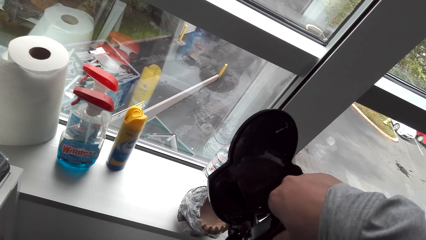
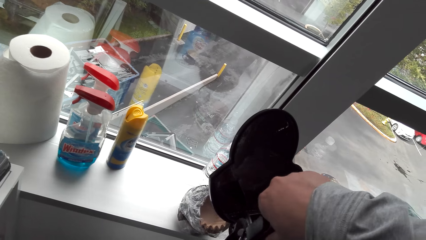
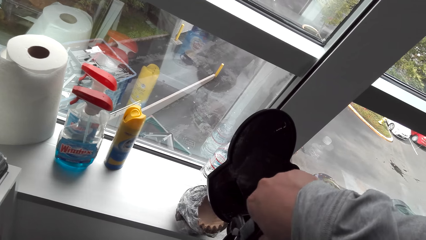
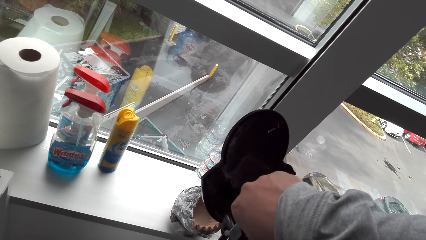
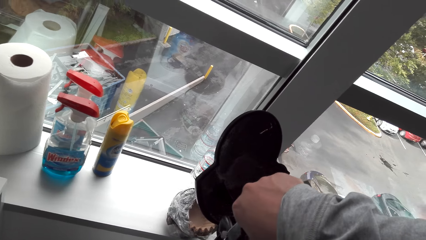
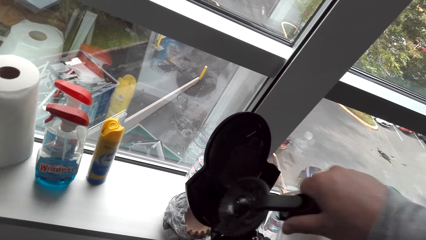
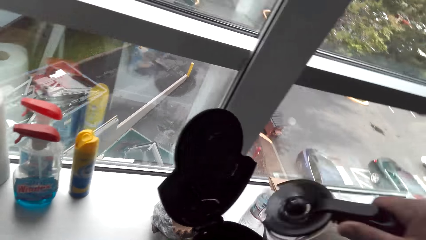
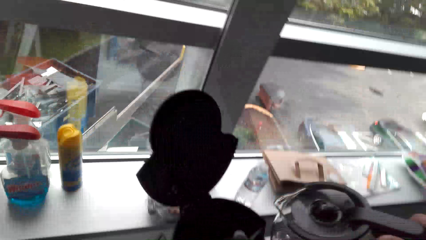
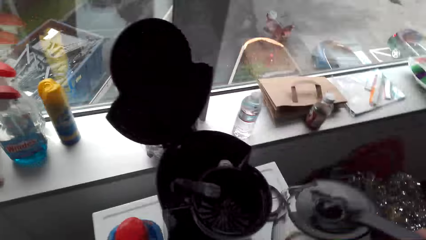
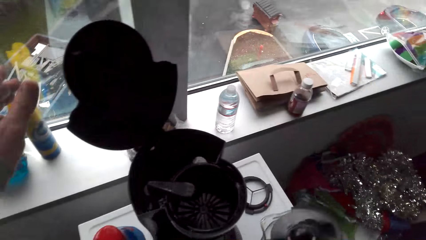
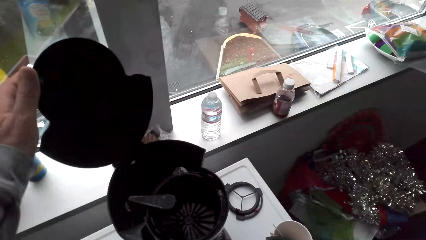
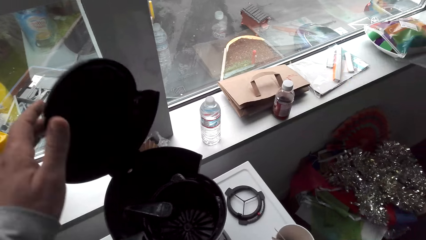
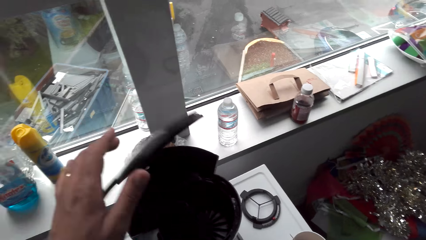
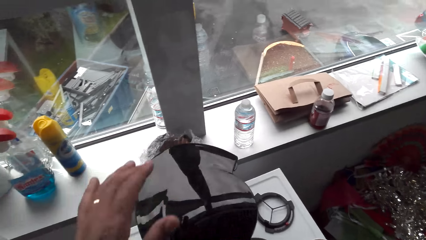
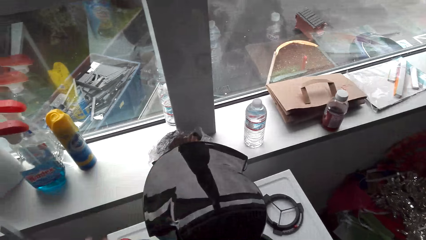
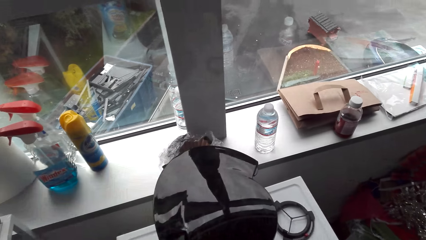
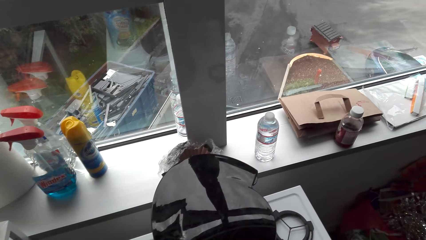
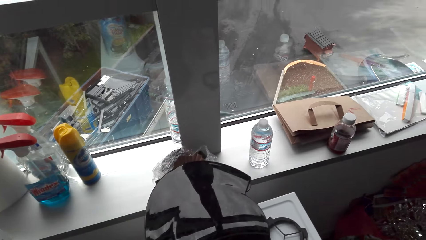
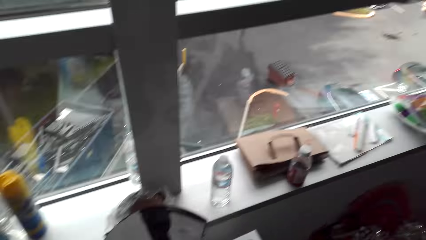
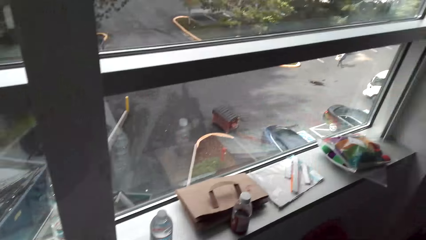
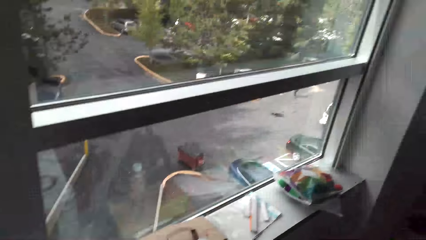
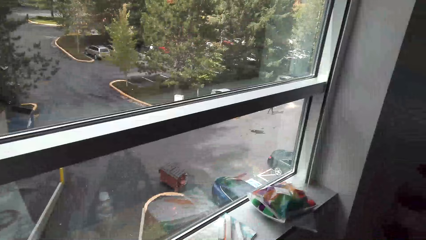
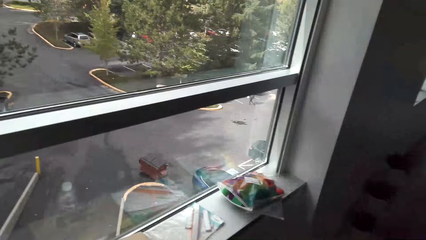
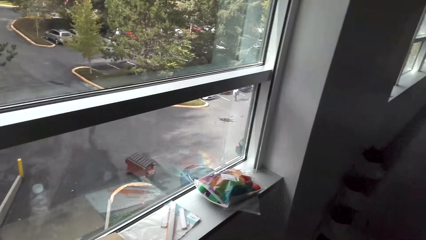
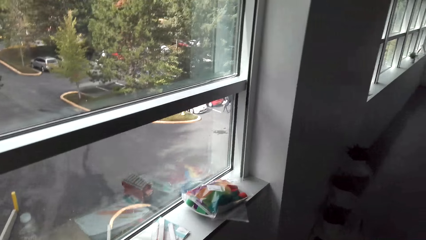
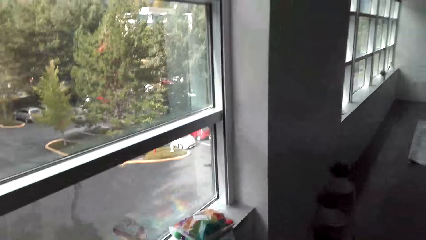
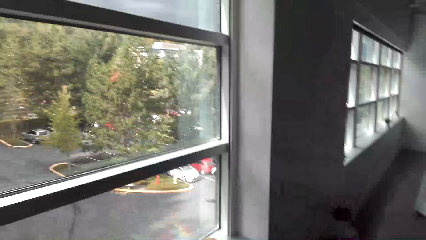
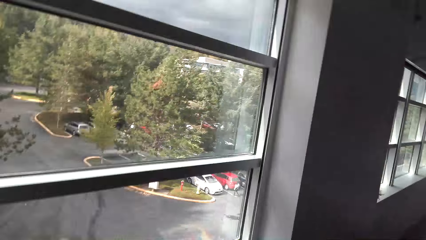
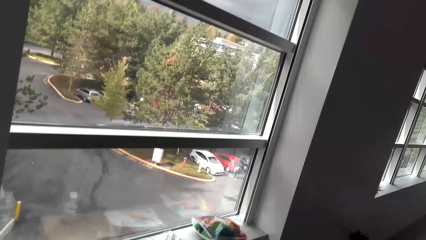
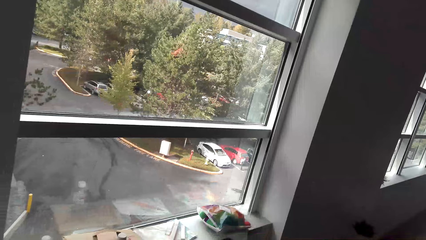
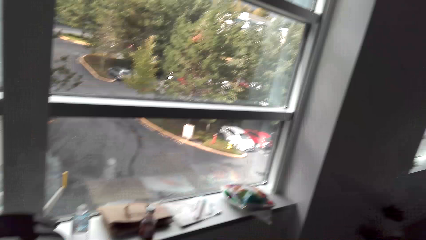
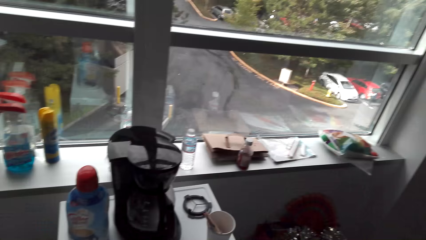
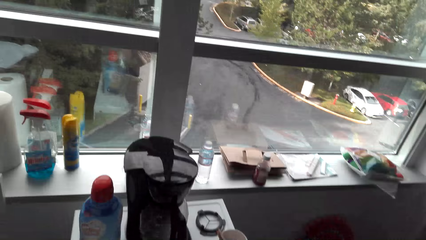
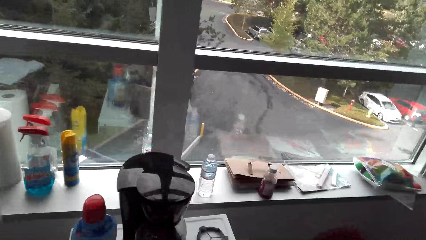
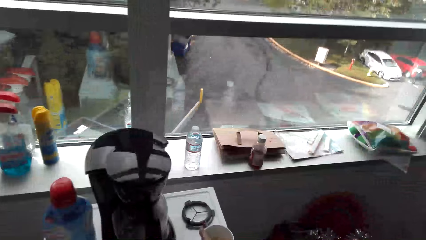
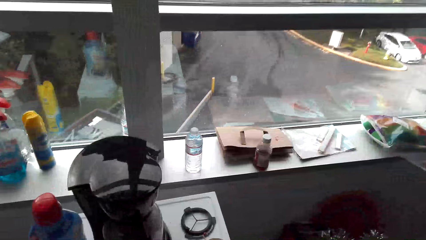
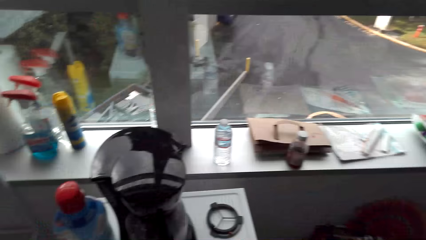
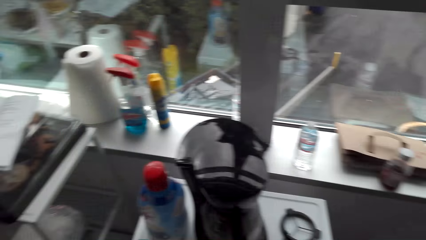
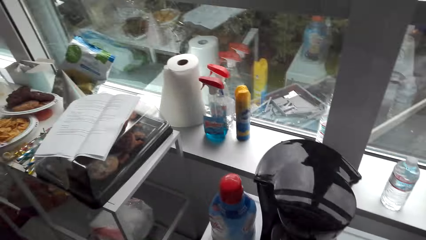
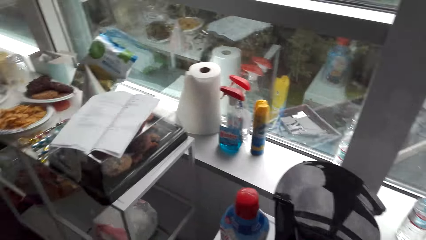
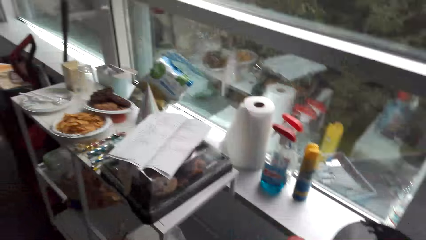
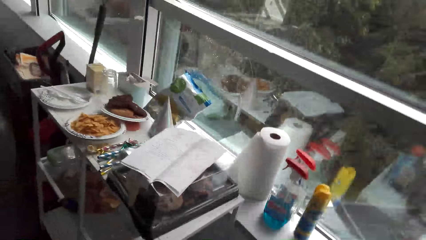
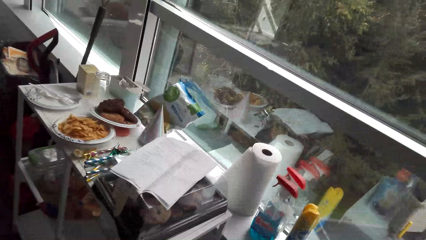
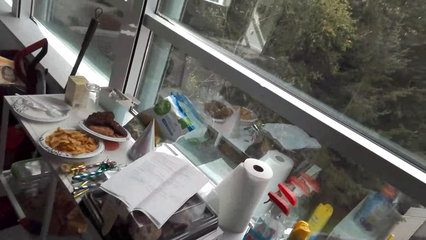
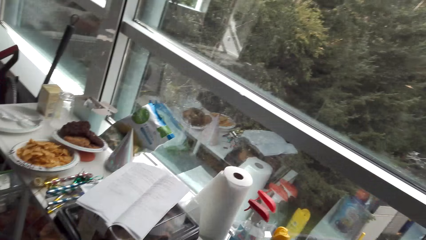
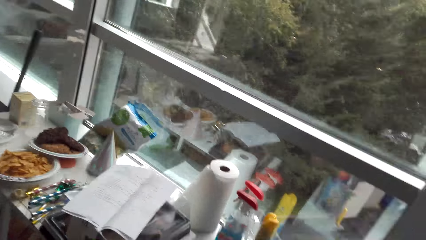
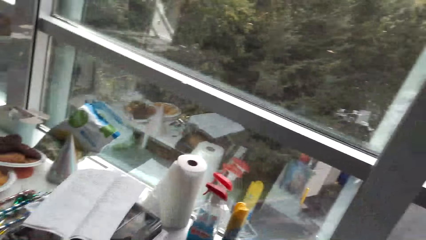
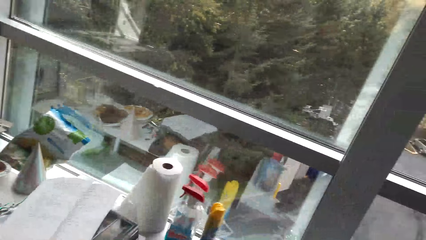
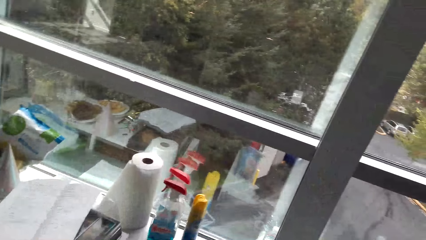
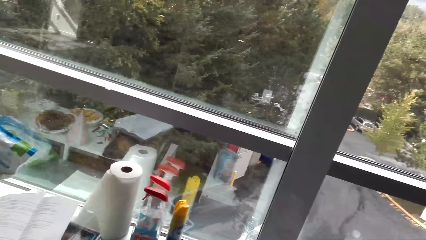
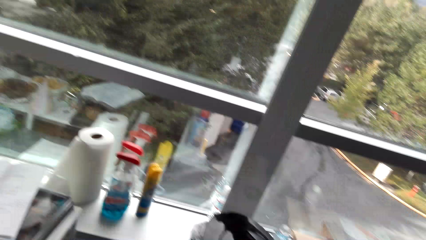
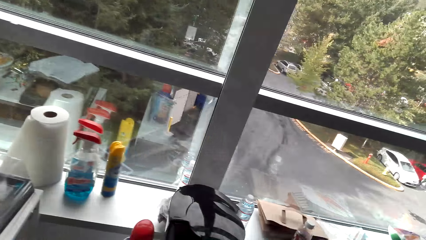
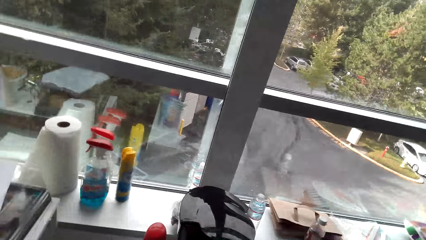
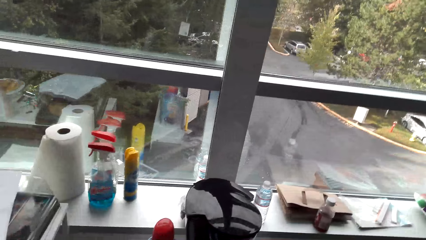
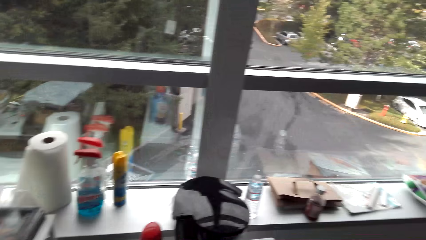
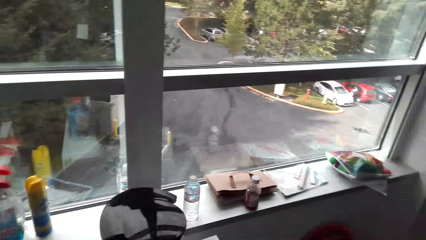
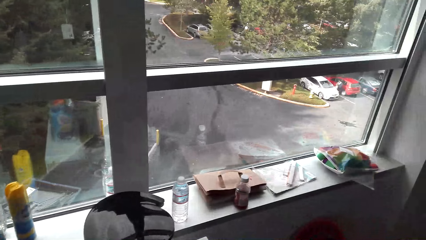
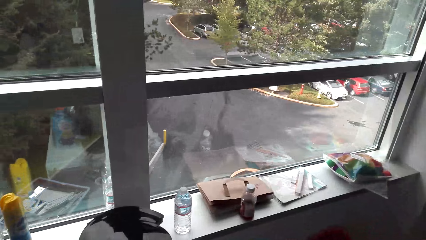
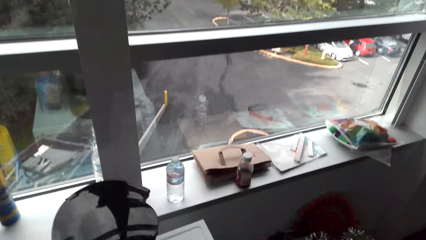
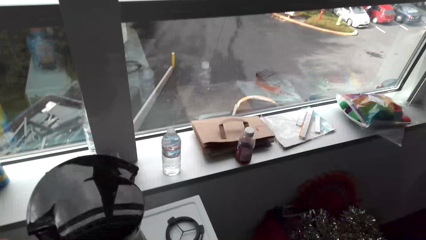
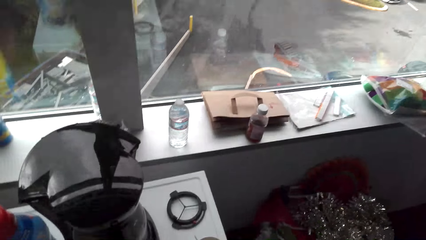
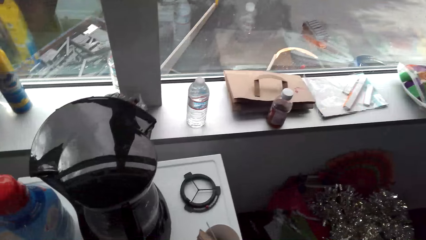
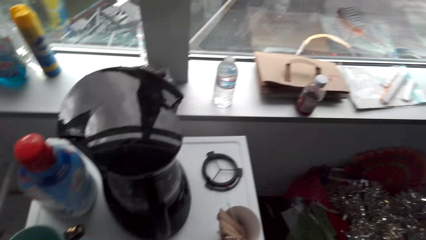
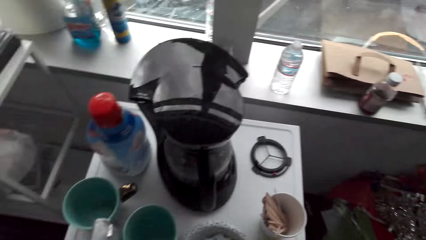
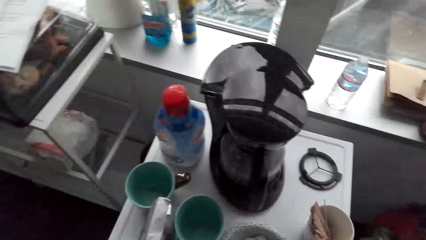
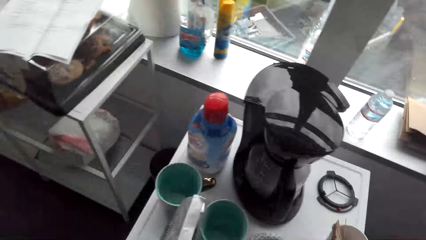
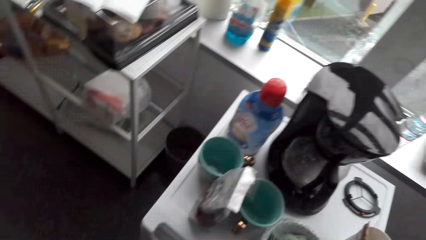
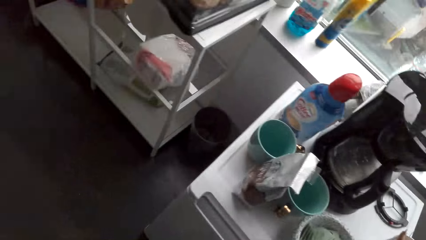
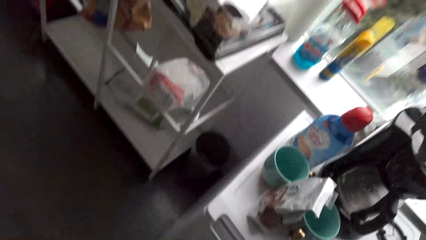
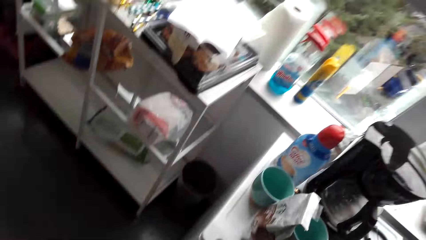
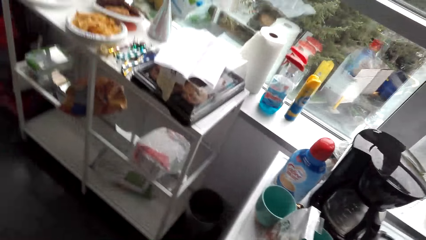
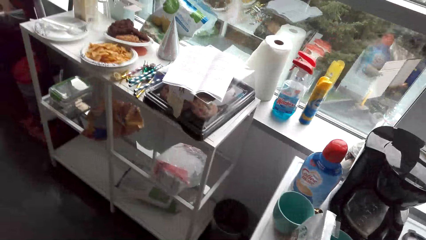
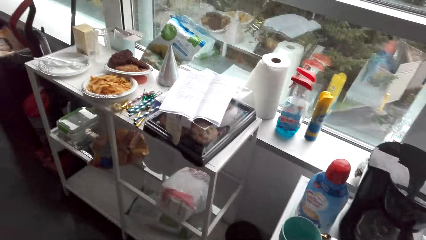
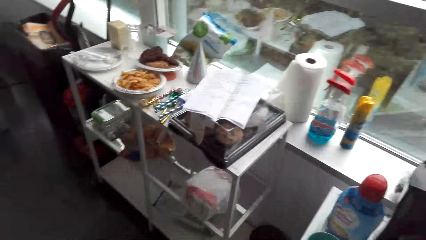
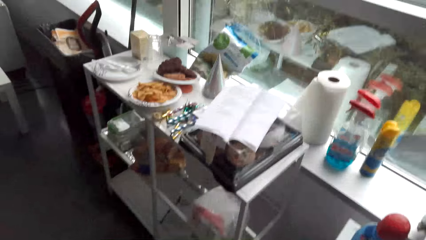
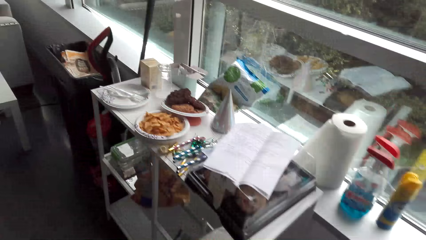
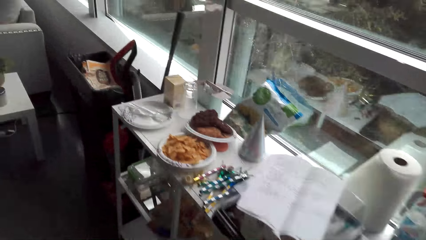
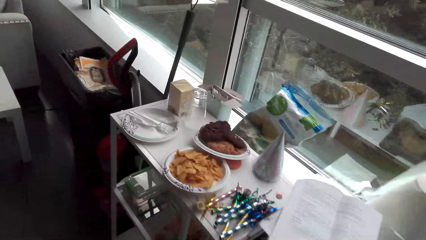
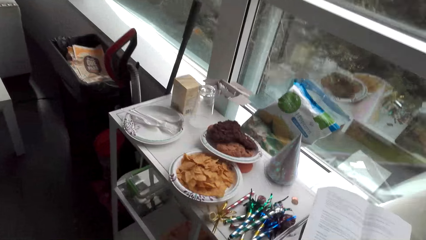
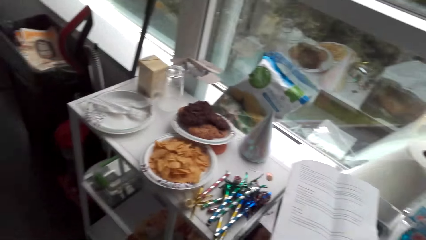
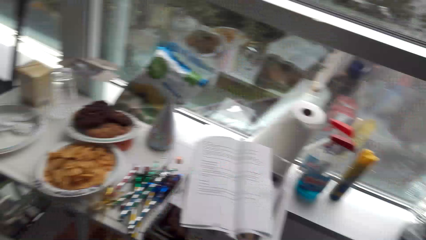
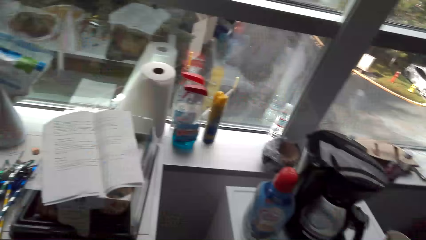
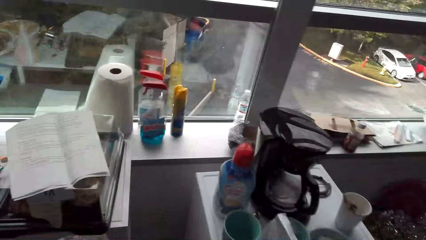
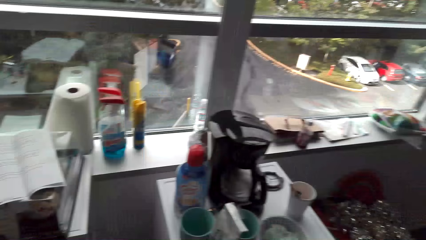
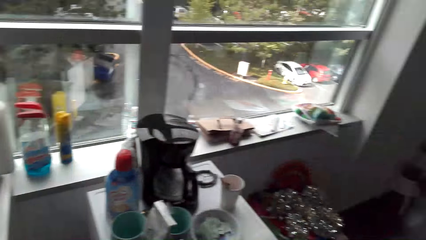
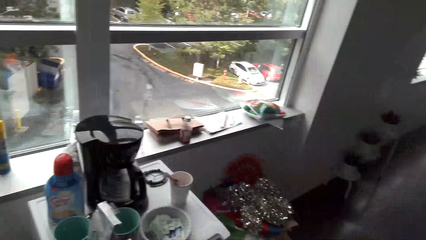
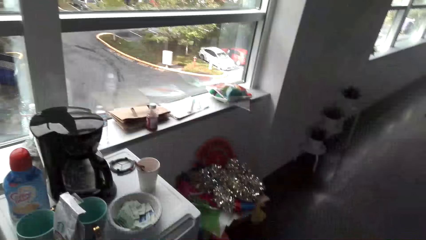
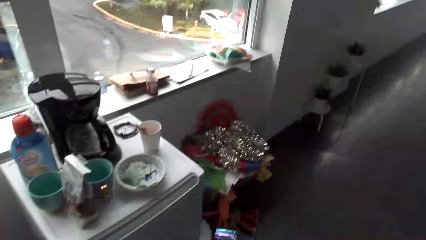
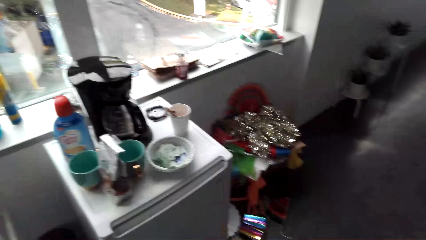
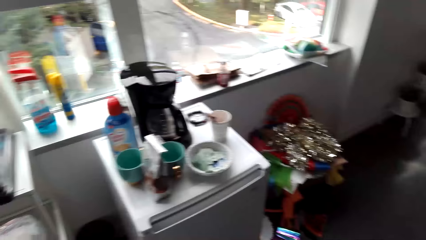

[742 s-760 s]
The camera wearer drops the coffee pot. They close the lid. They speak. They watch the background.
